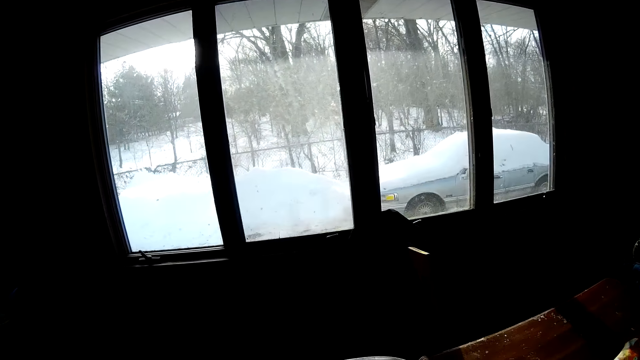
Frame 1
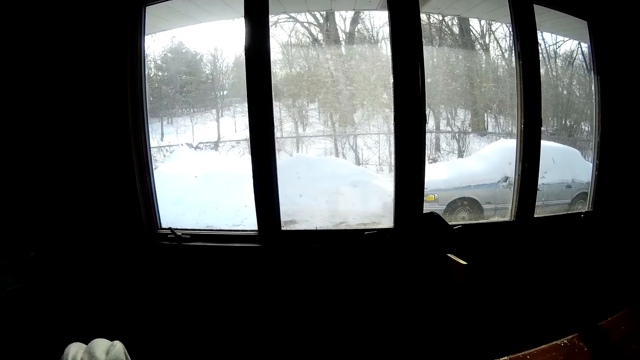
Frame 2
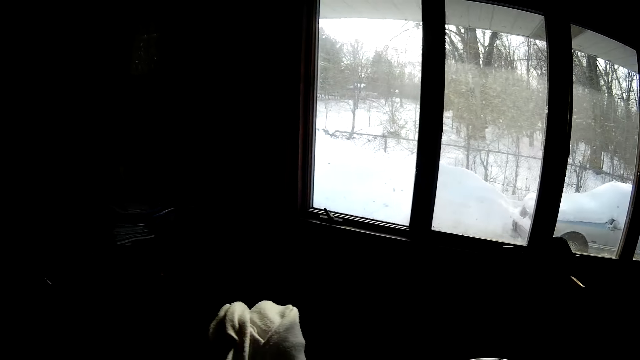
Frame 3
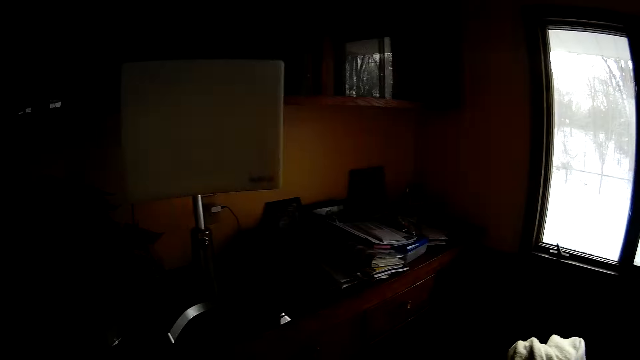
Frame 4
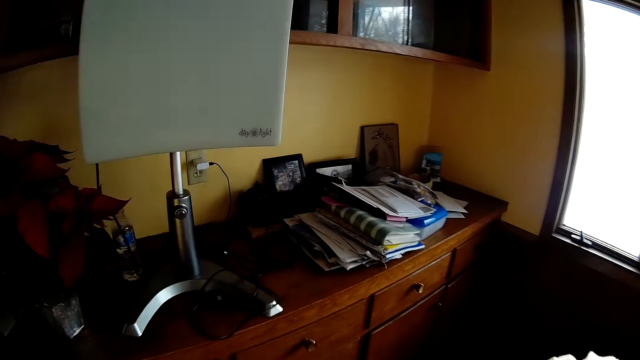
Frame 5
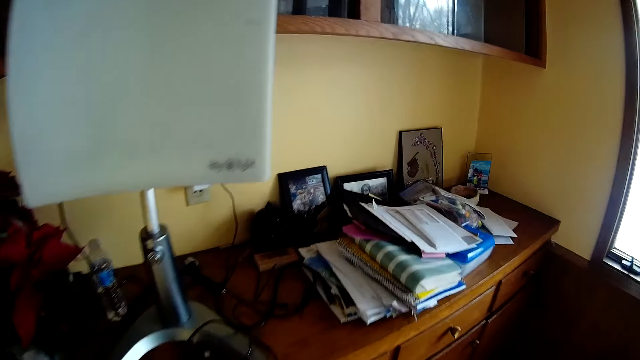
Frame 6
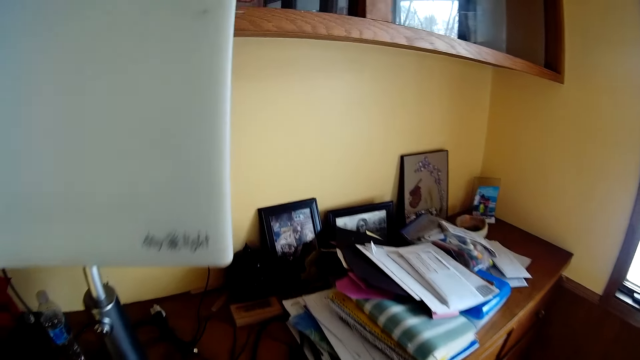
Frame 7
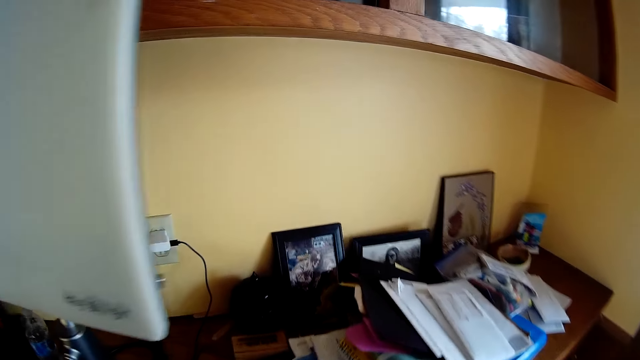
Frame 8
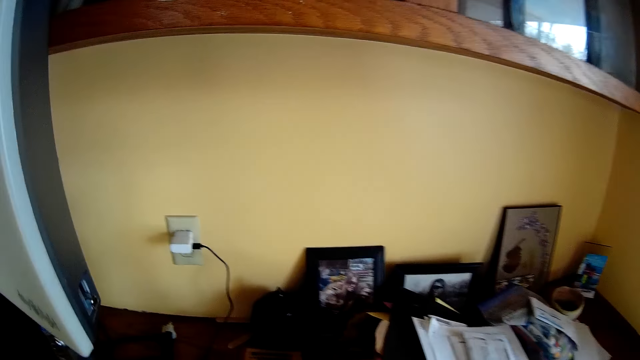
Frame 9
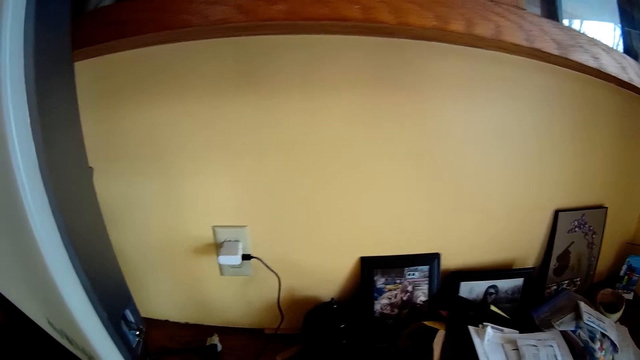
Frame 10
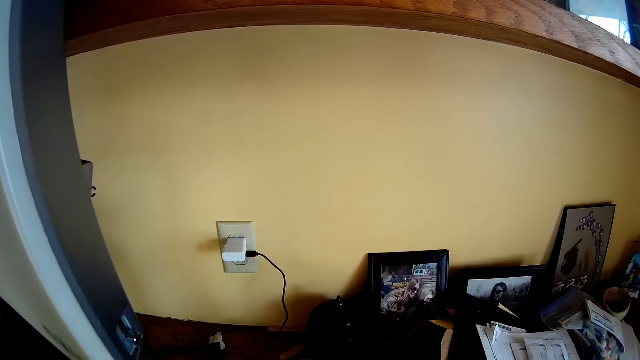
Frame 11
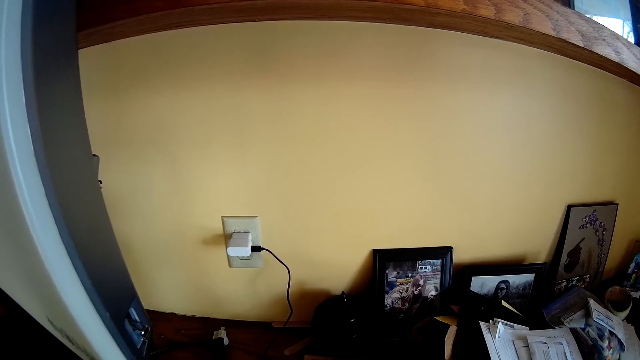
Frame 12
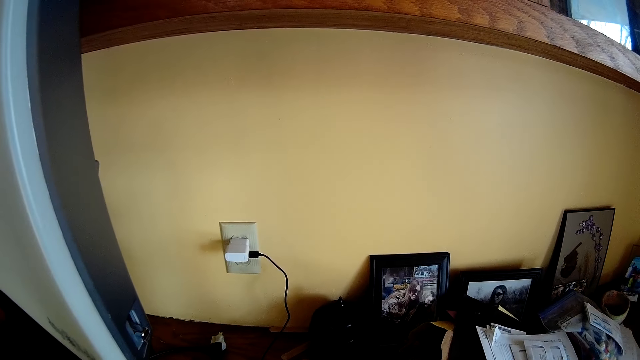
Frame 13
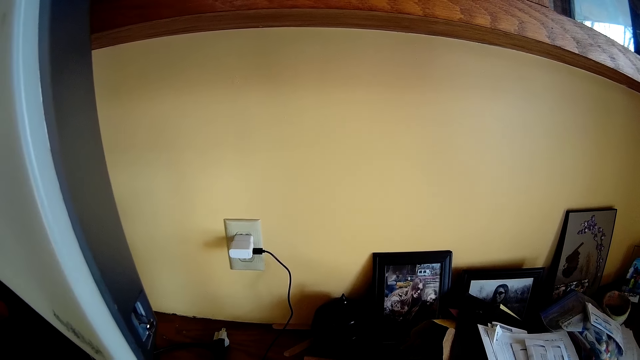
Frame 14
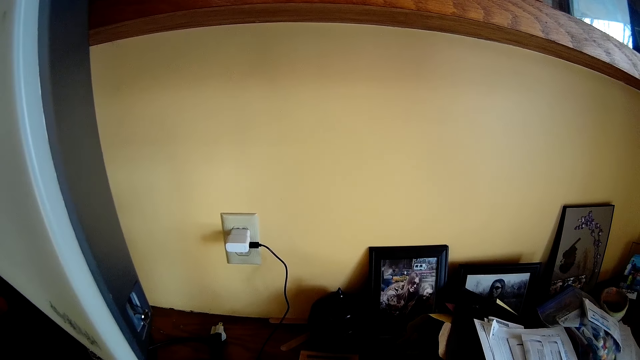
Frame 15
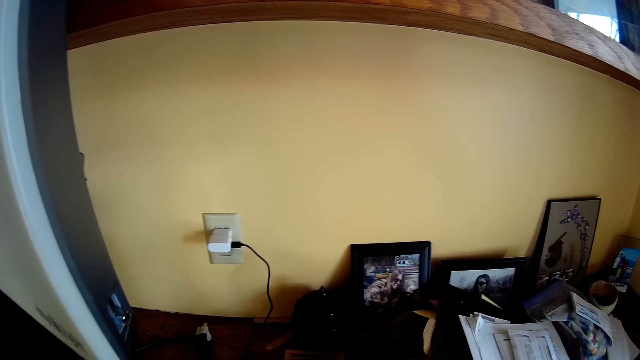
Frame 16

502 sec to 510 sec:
The camera wearer looks at the picture.

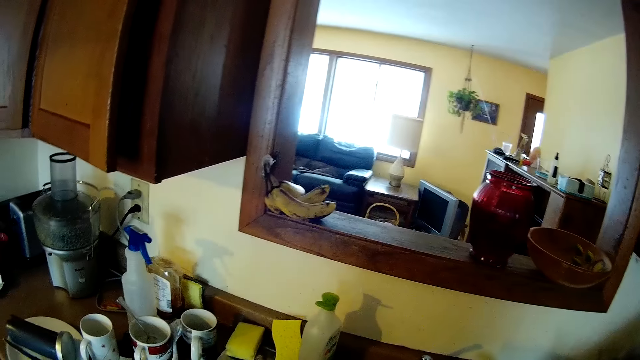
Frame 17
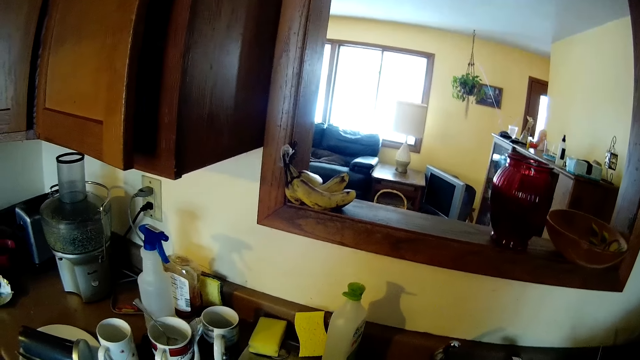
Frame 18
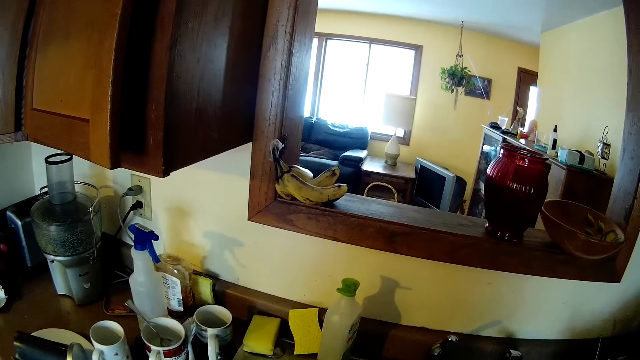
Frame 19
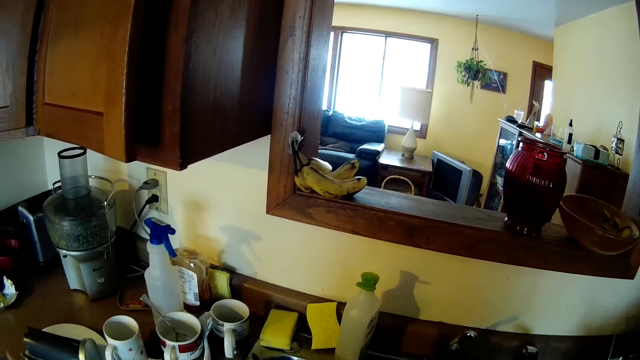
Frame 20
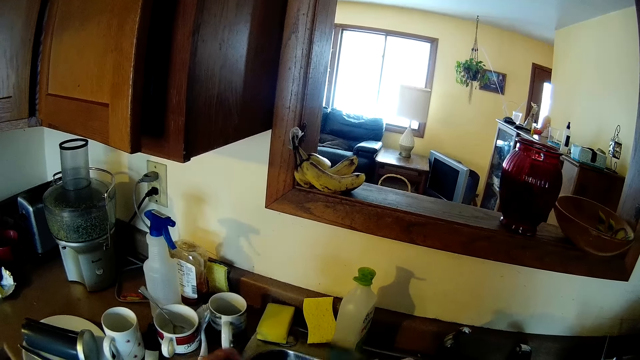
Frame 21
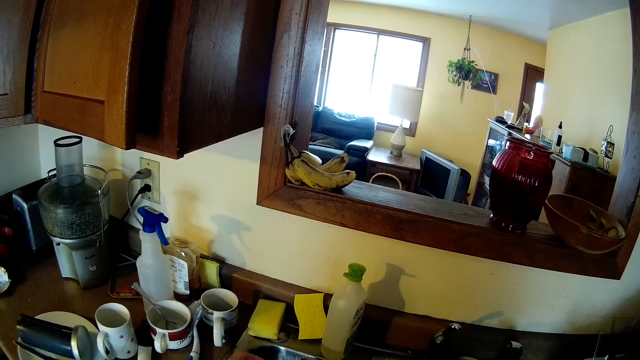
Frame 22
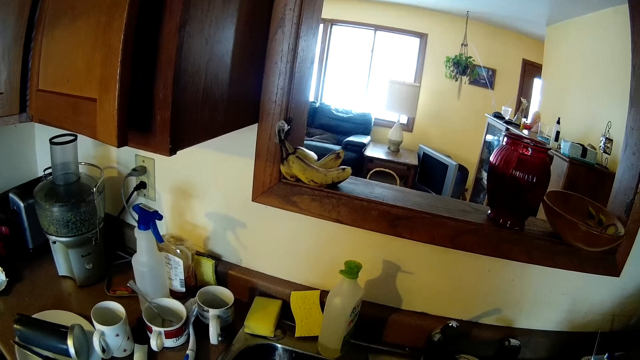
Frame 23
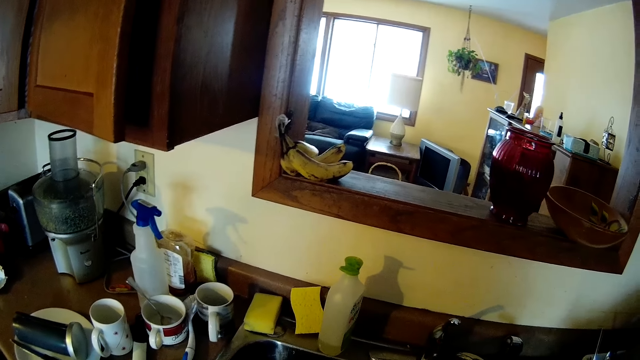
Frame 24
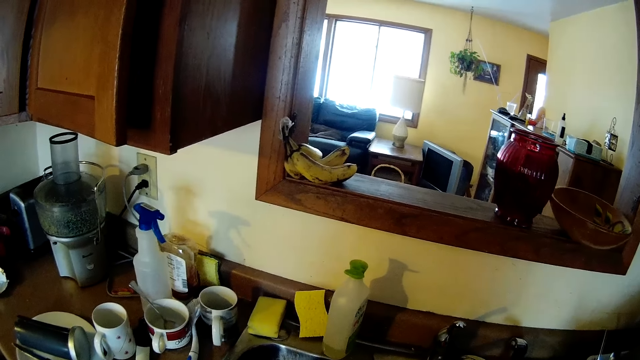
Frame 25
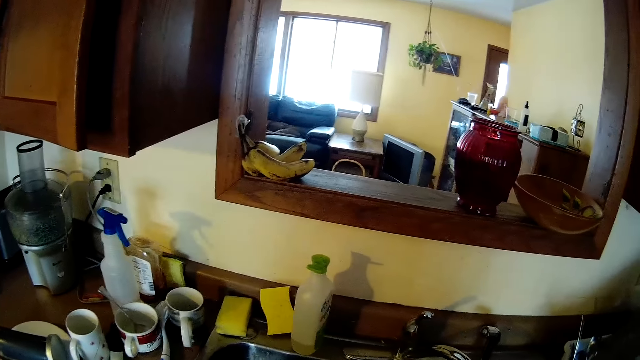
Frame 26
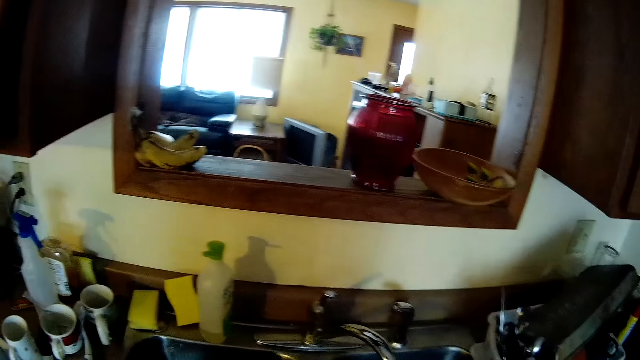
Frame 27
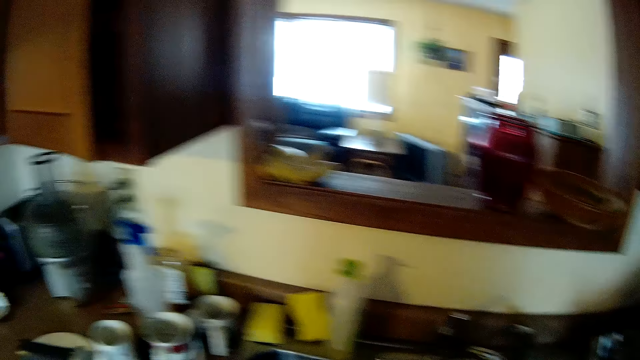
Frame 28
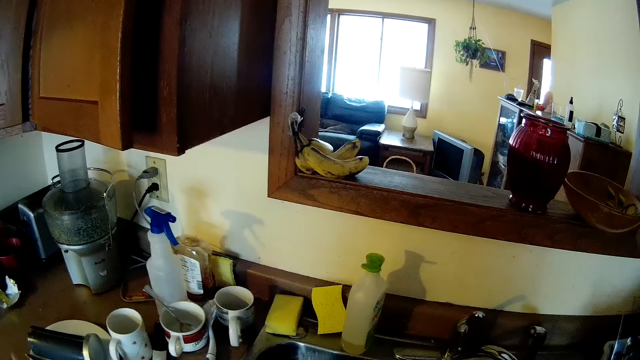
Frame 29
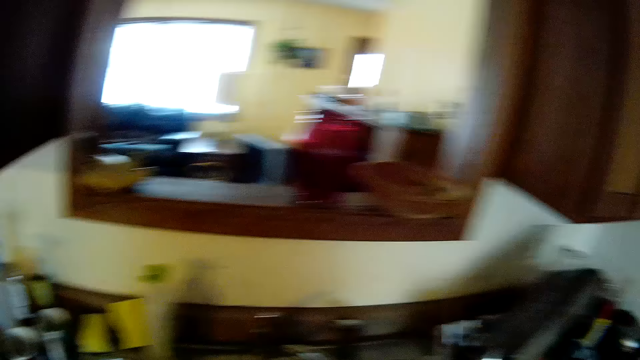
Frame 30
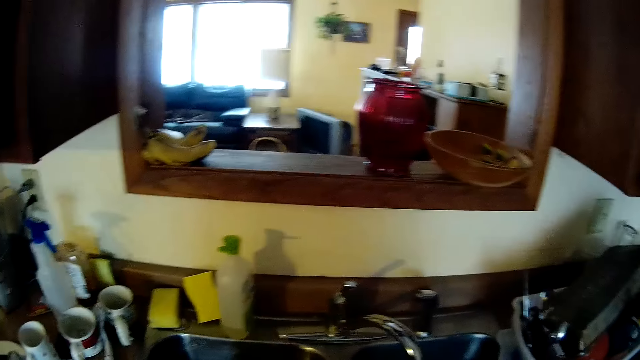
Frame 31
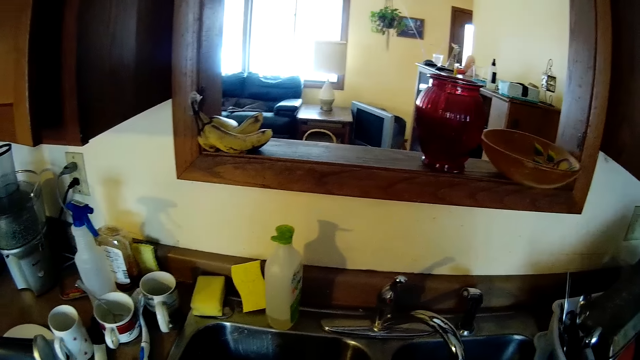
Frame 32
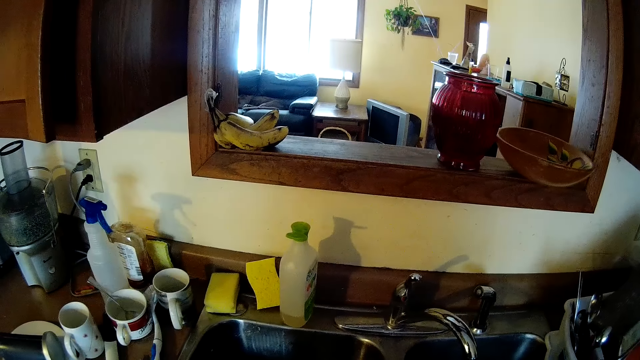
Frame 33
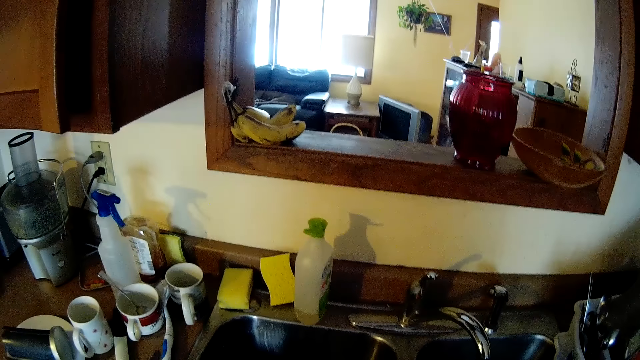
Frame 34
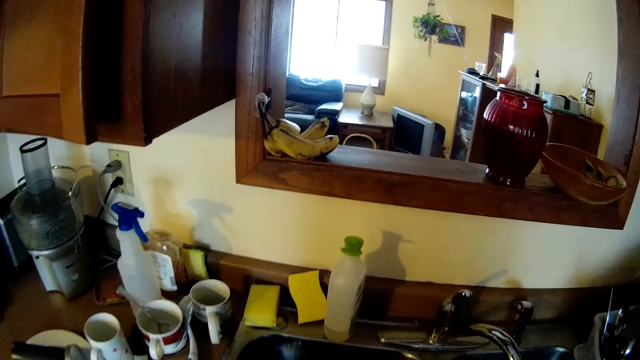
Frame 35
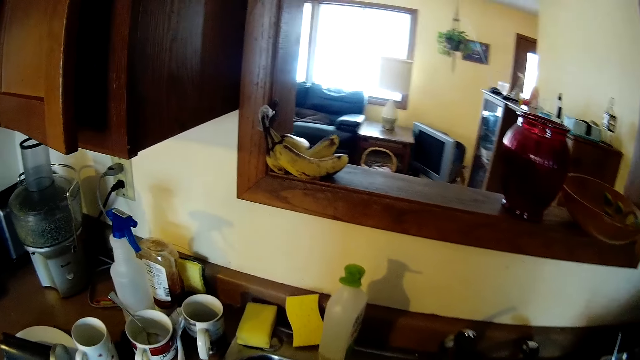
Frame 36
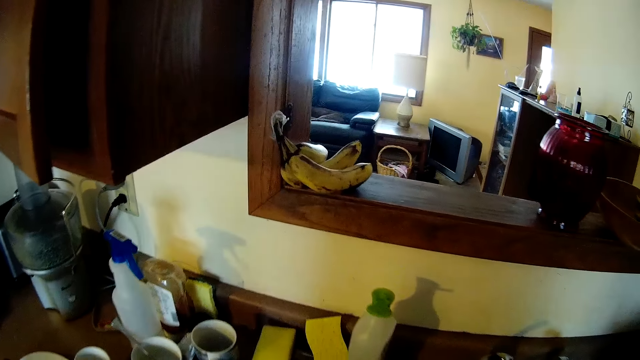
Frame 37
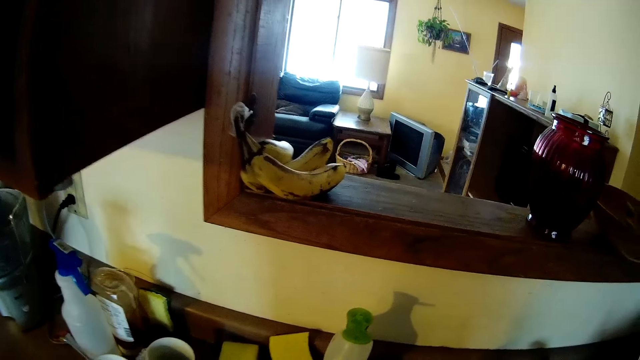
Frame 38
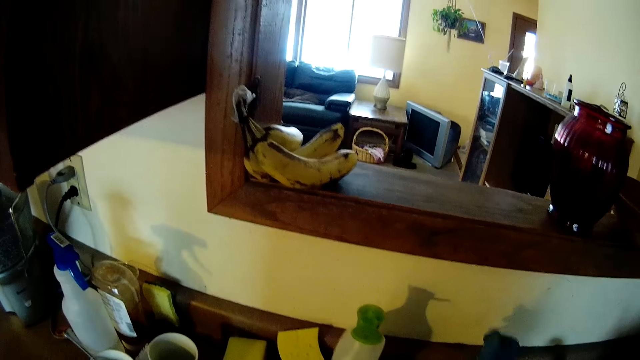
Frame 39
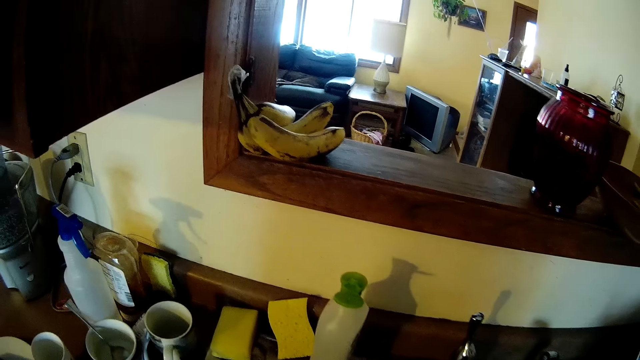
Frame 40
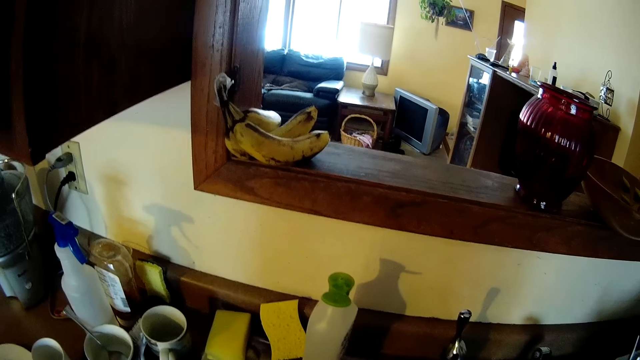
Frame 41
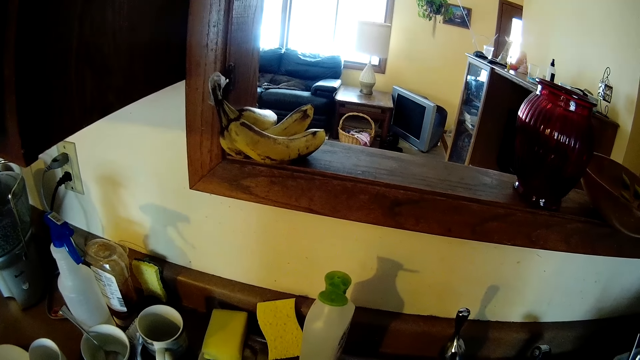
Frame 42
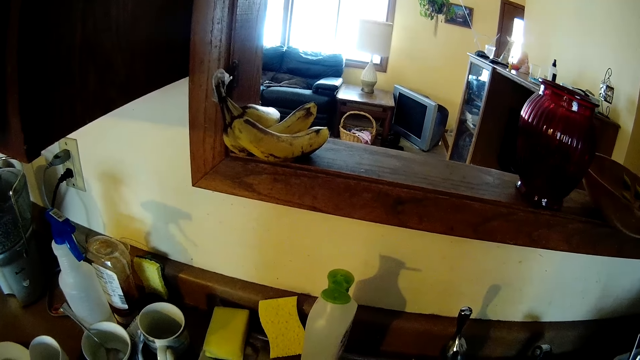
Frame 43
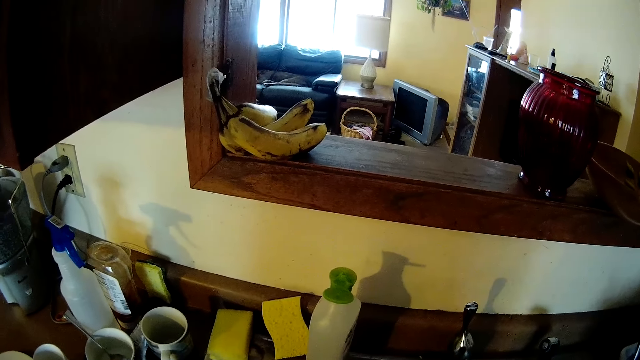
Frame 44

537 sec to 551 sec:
The camera wearer wears a glove in her right hand. She turns on the tap with her right hand.
